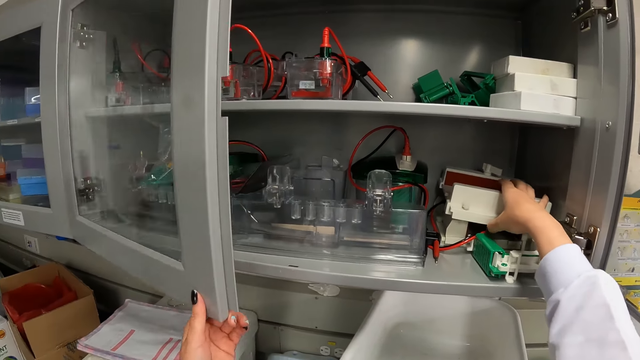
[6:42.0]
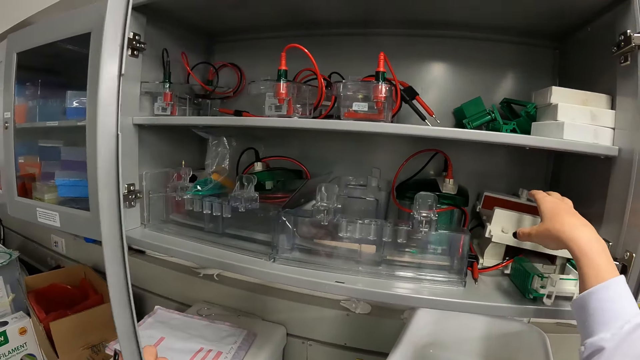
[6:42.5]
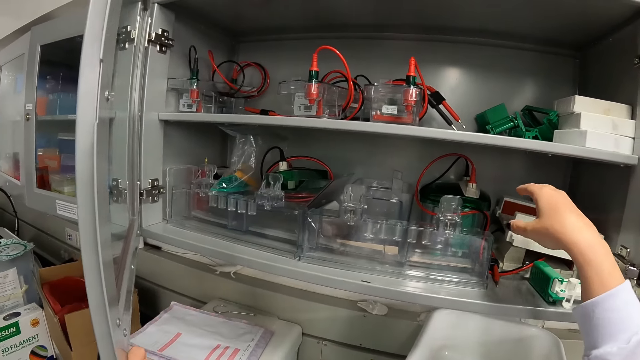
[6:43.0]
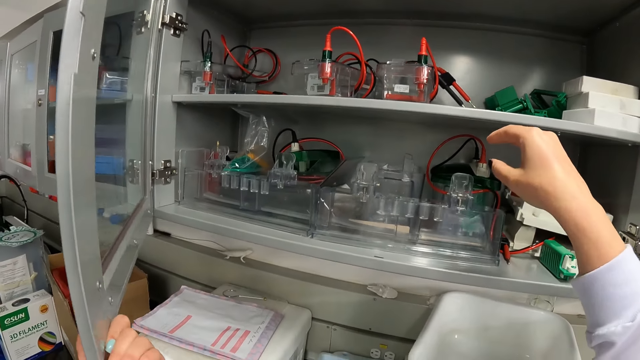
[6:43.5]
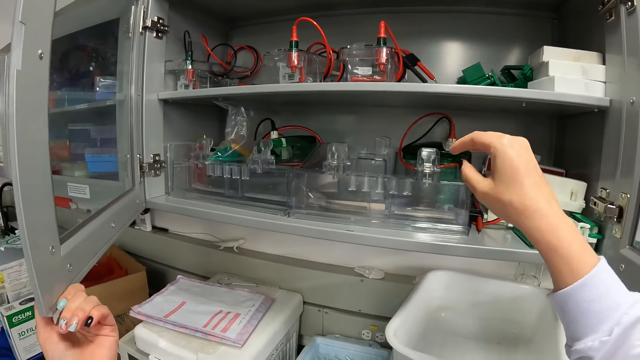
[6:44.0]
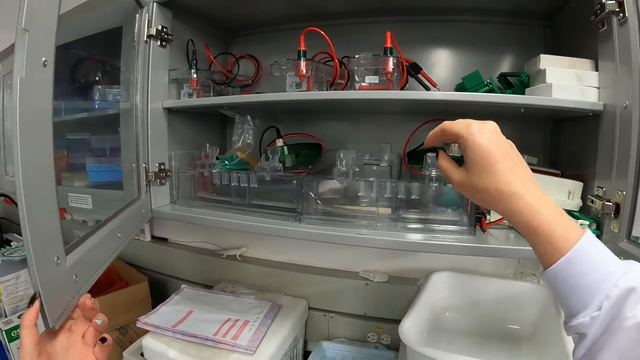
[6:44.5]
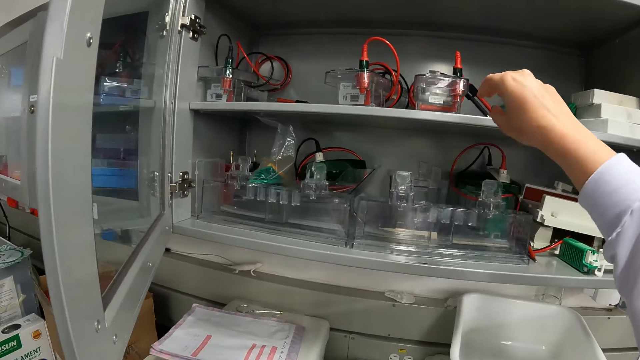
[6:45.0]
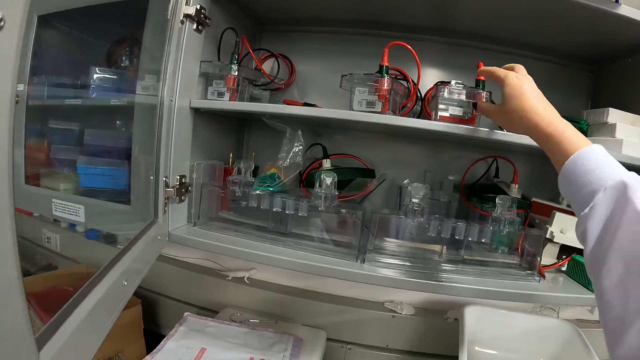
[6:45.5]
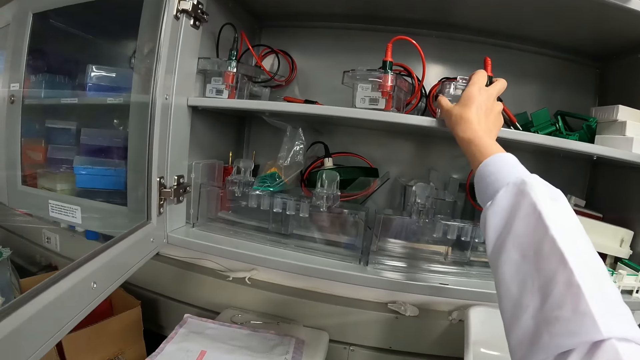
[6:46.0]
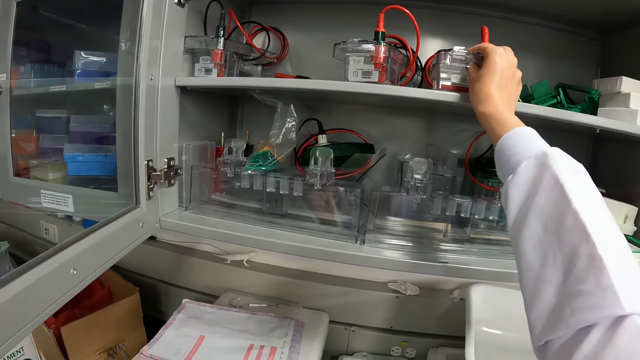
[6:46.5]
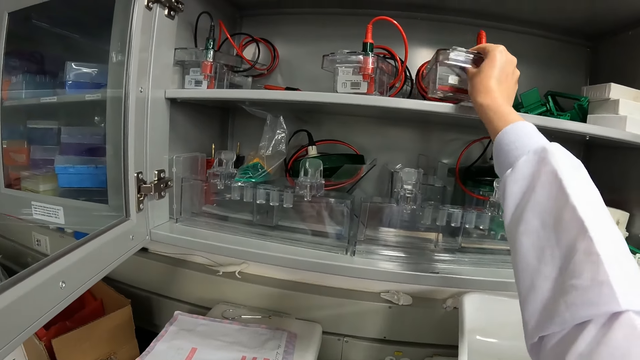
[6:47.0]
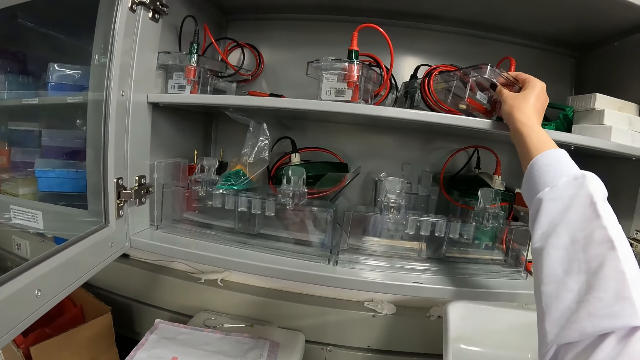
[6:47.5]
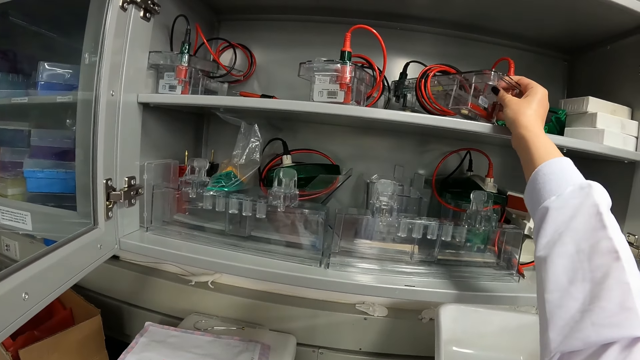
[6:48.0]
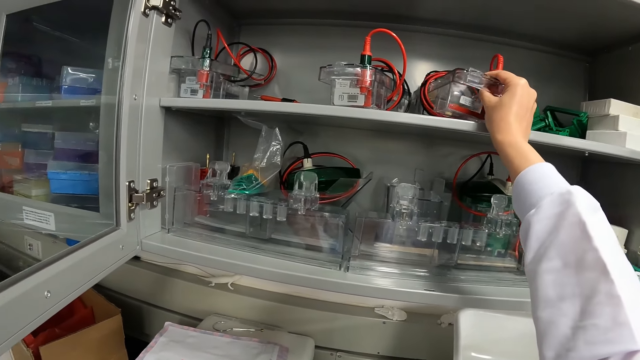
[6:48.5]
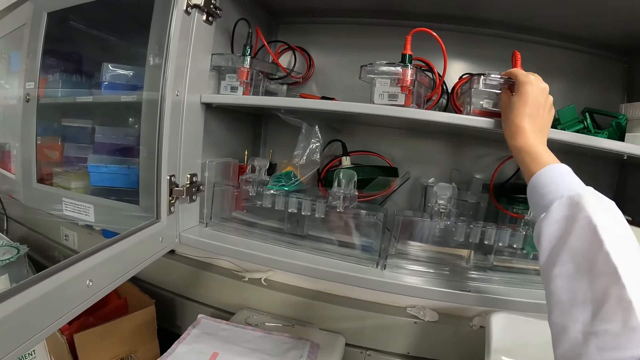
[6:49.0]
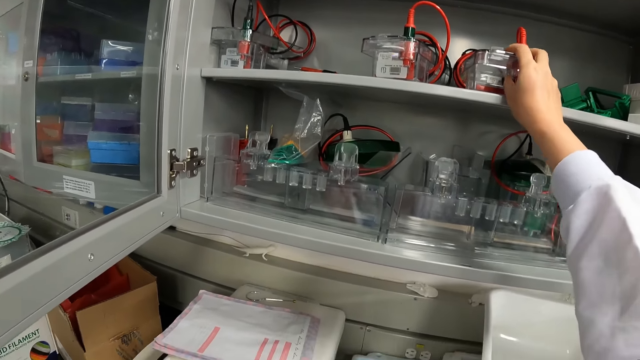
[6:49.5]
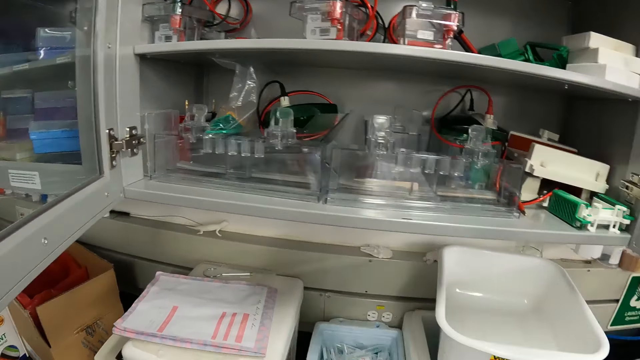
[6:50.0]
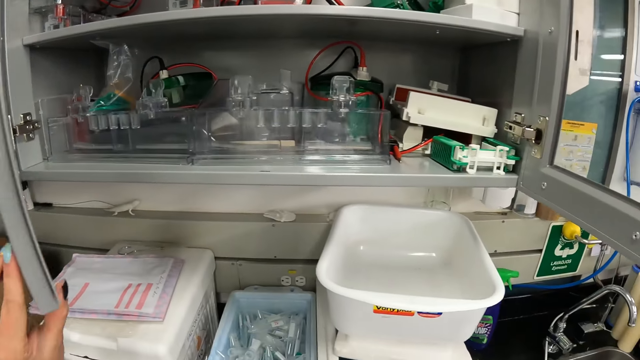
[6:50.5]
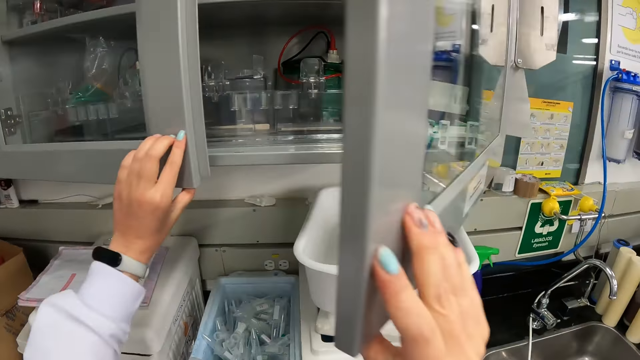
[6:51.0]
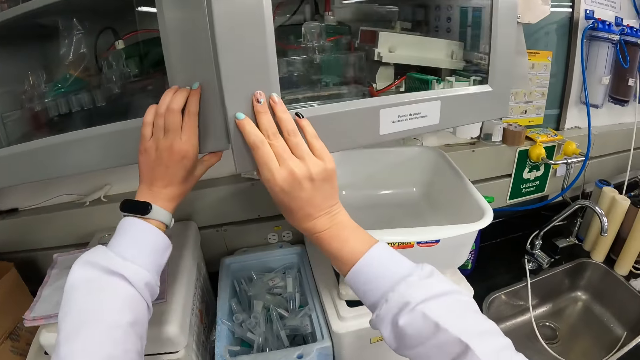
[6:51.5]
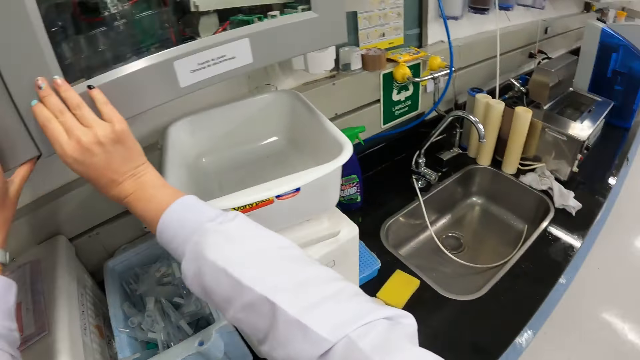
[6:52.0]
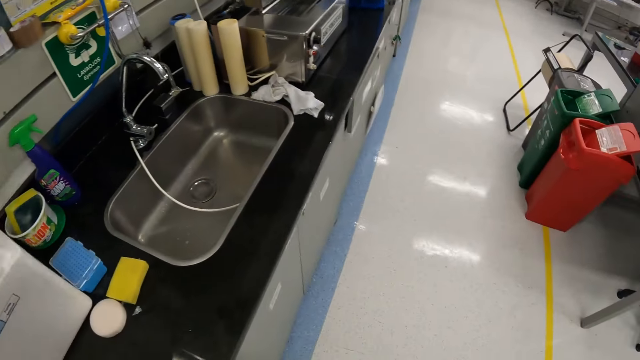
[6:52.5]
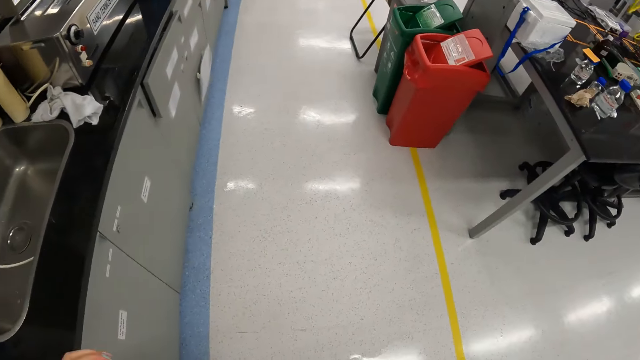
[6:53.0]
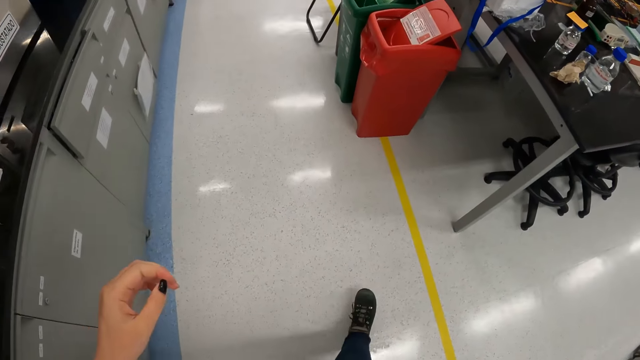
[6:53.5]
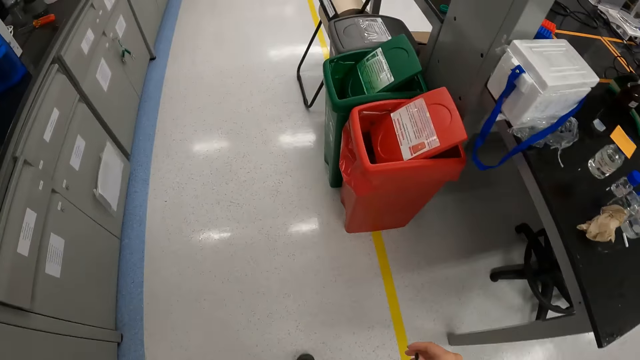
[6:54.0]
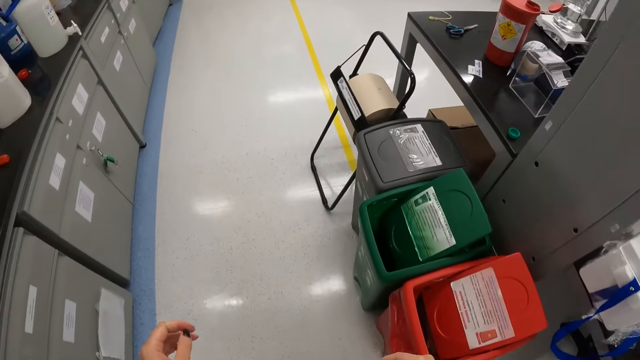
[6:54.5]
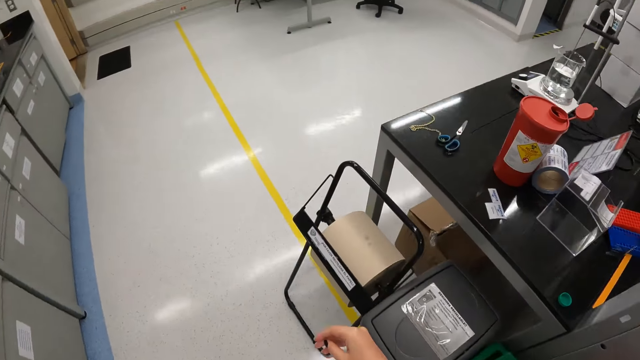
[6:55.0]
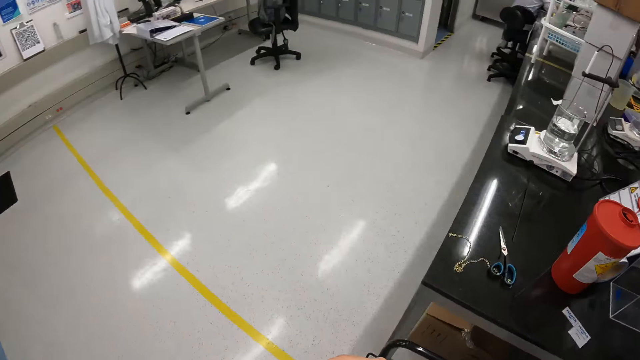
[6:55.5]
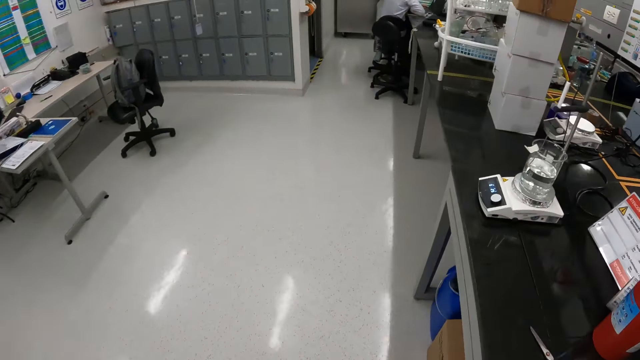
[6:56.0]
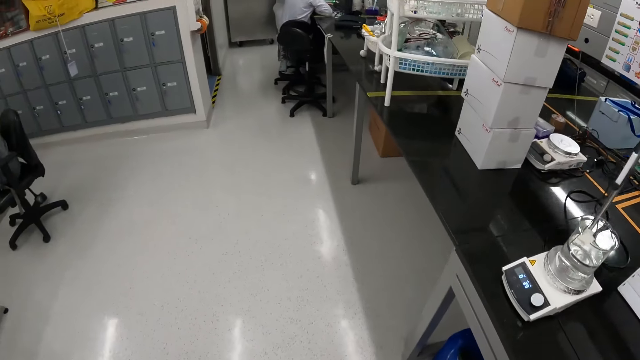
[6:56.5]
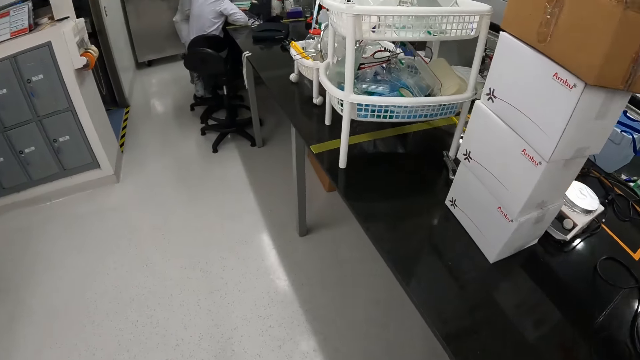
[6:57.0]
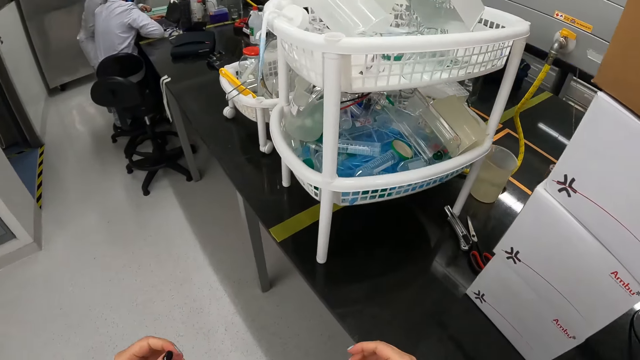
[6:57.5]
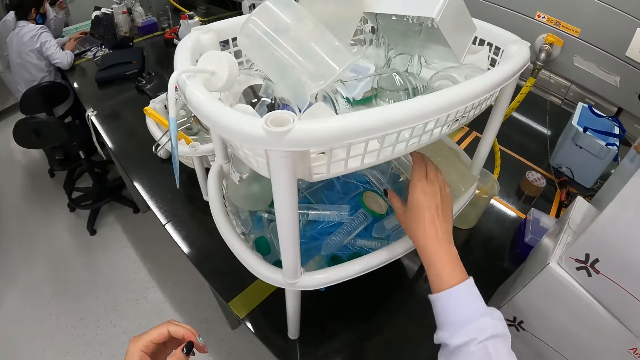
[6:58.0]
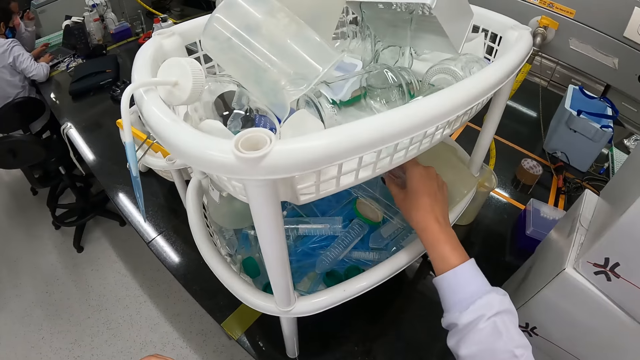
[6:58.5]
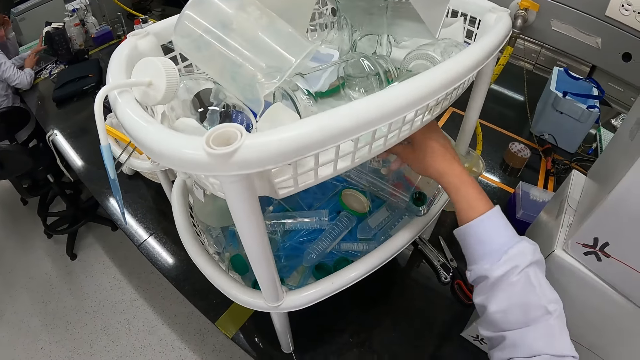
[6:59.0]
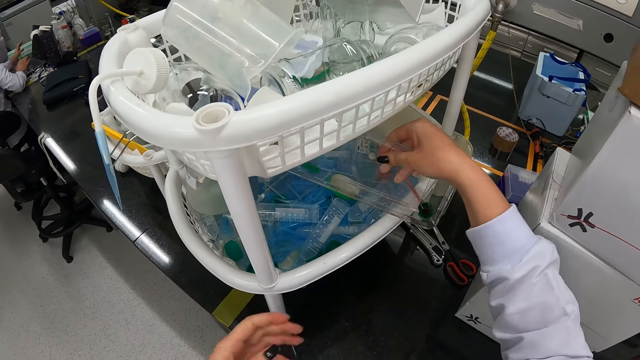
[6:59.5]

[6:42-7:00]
The camera wearer opens the cupboard or cabinet with her left hand. She adjusts a multimeter with her right hand. She looks at the cases inside the cabinet. She closes the cupboard with her two hands. She walks around. She takes a glass multimeter cover or tray from a plastic shelf with her right hand.

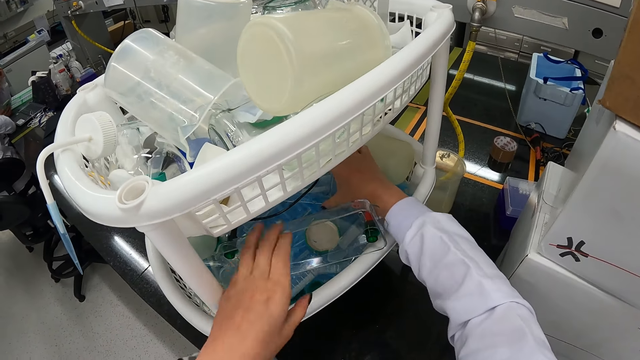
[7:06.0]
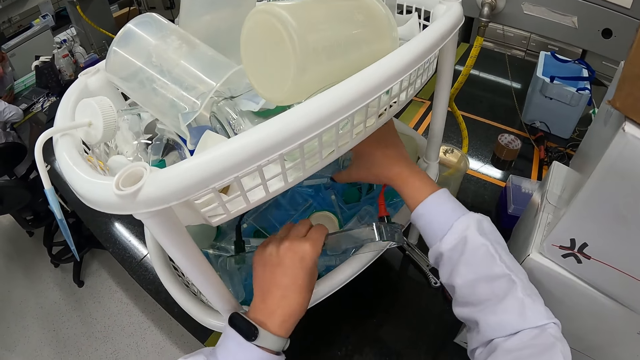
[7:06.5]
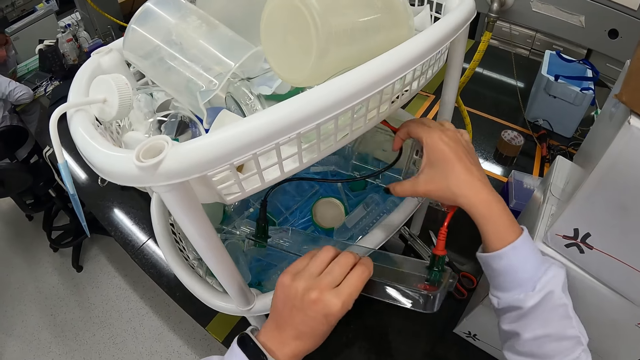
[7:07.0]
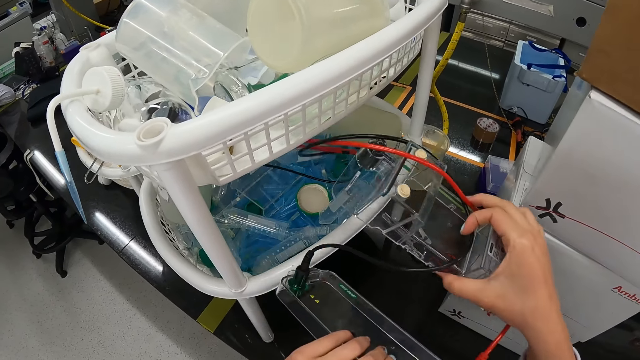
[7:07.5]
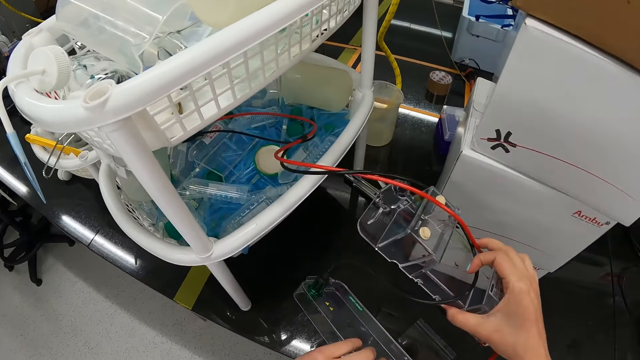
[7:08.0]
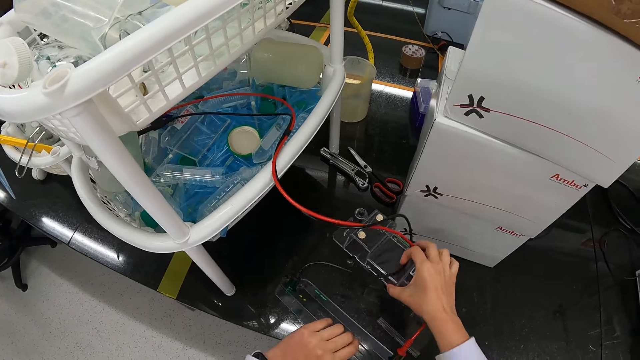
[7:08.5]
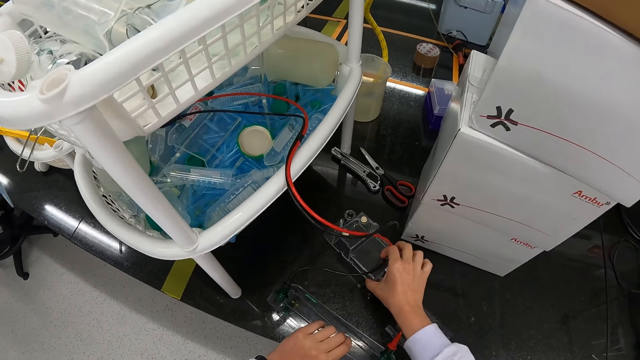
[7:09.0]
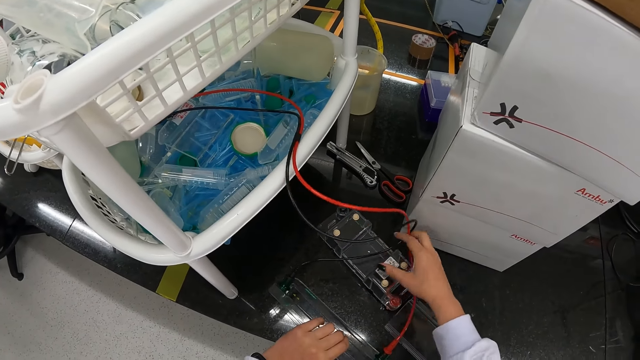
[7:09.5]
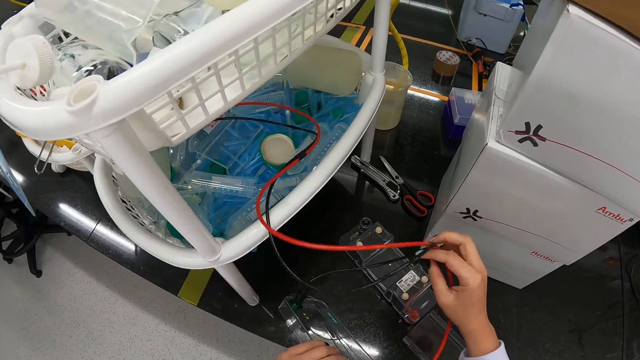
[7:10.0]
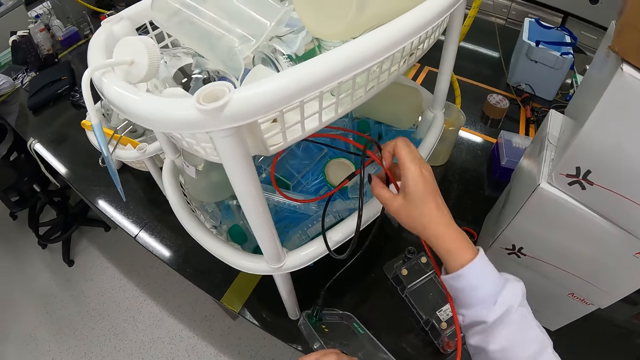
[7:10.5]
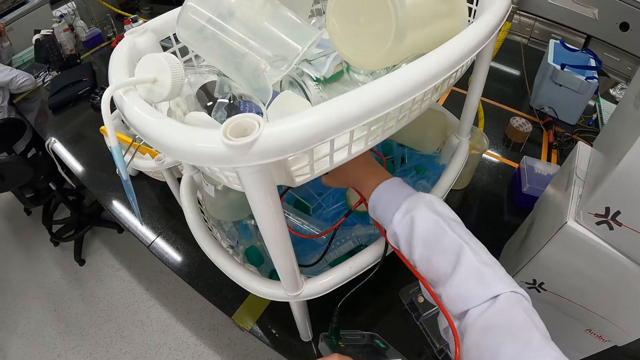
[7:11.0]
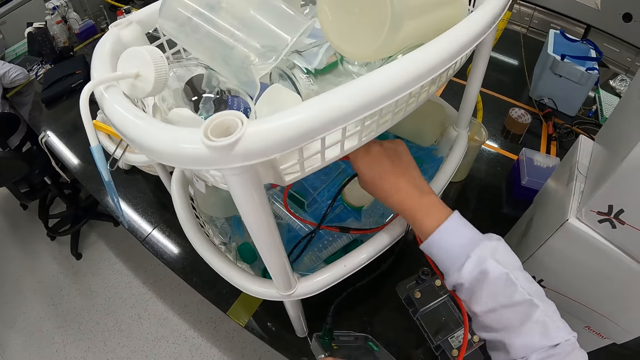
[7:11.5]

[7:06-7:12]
The camera wearer holds the glass multimeter cover with her left hand. She places the glass multimeter cover on the table with her two hands. She removes the electric cables from the rack.
